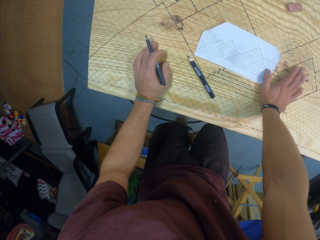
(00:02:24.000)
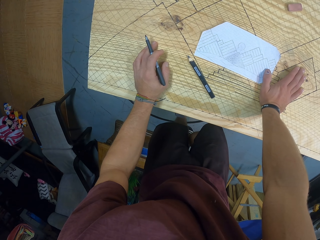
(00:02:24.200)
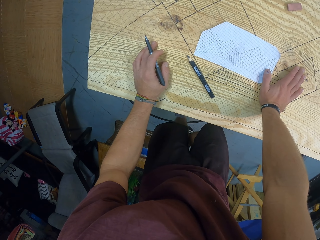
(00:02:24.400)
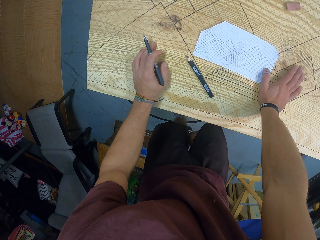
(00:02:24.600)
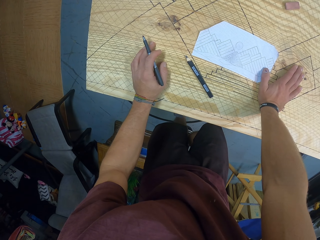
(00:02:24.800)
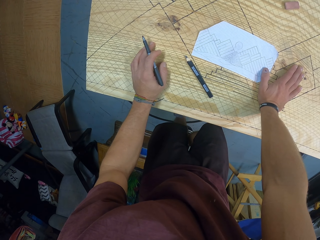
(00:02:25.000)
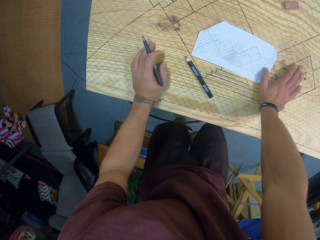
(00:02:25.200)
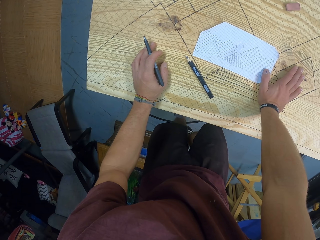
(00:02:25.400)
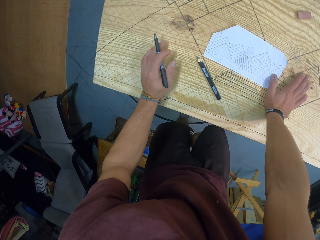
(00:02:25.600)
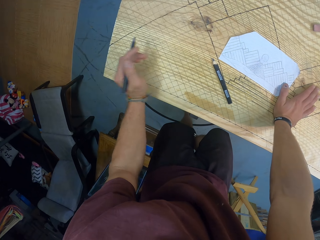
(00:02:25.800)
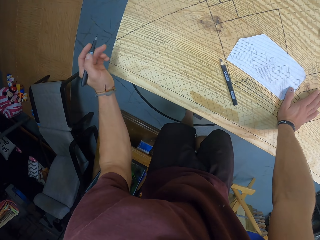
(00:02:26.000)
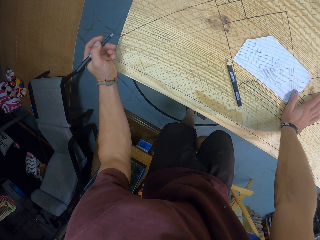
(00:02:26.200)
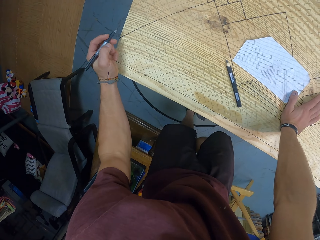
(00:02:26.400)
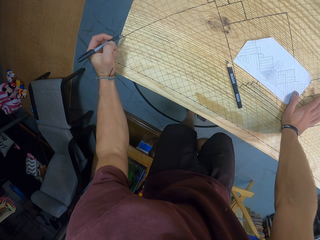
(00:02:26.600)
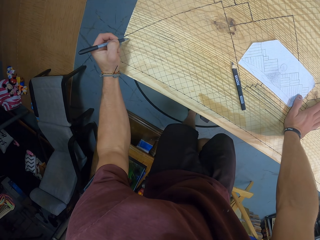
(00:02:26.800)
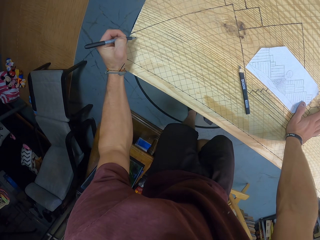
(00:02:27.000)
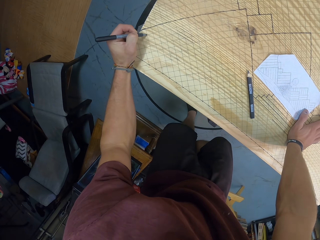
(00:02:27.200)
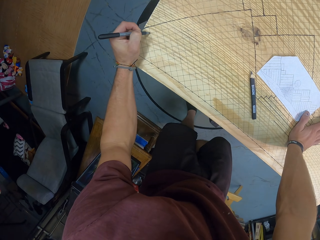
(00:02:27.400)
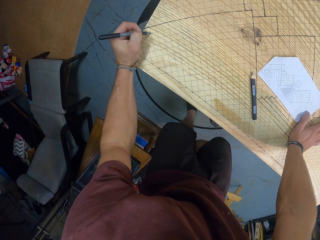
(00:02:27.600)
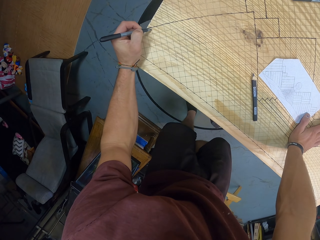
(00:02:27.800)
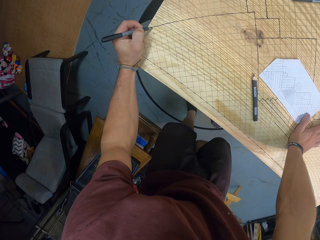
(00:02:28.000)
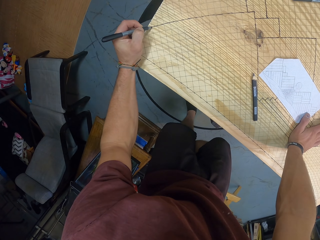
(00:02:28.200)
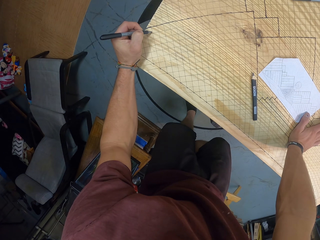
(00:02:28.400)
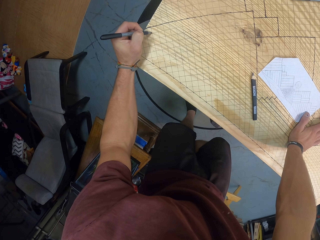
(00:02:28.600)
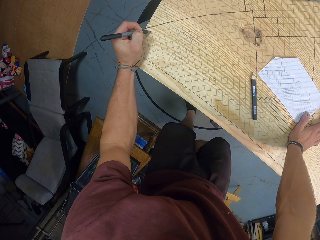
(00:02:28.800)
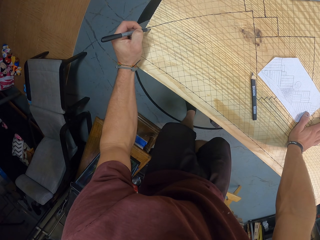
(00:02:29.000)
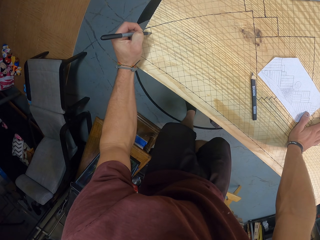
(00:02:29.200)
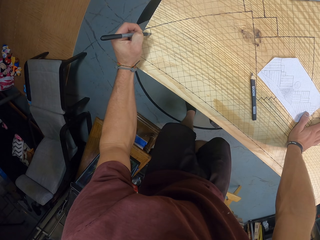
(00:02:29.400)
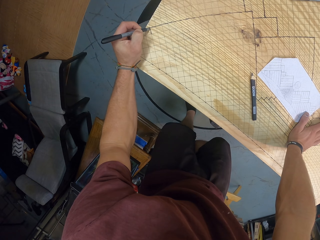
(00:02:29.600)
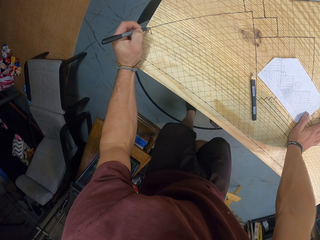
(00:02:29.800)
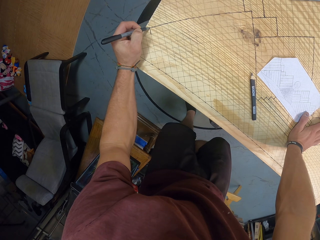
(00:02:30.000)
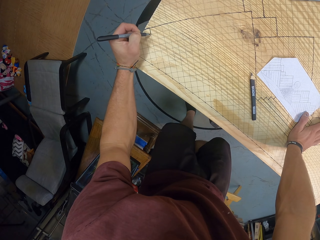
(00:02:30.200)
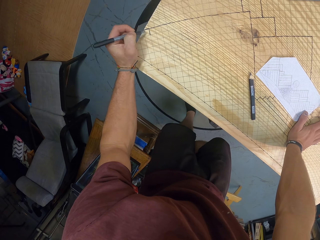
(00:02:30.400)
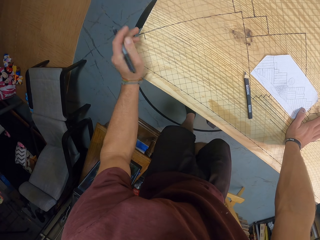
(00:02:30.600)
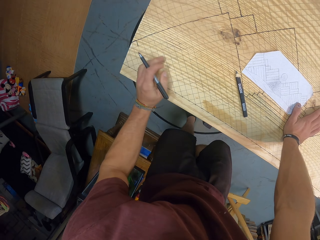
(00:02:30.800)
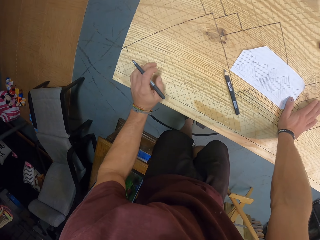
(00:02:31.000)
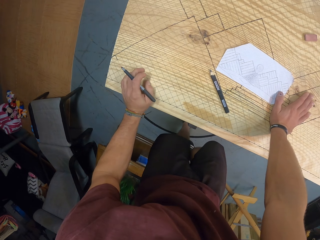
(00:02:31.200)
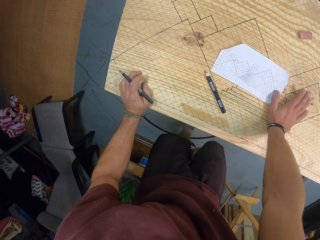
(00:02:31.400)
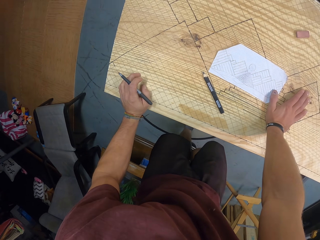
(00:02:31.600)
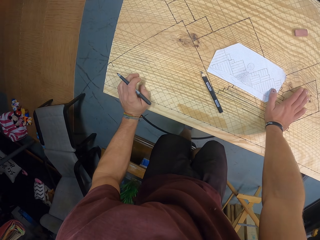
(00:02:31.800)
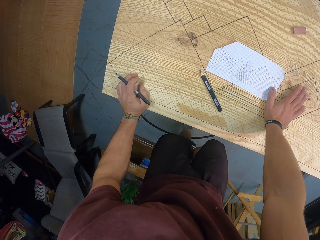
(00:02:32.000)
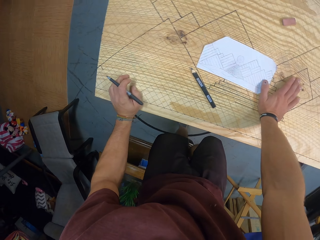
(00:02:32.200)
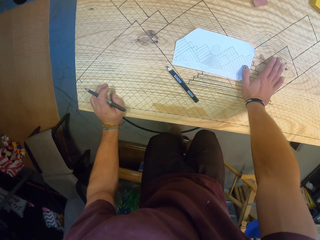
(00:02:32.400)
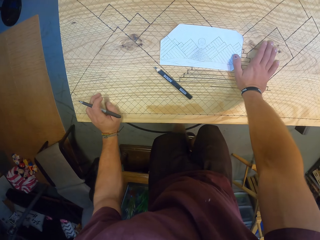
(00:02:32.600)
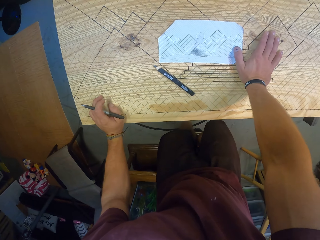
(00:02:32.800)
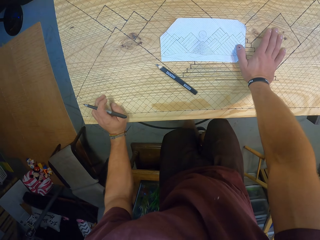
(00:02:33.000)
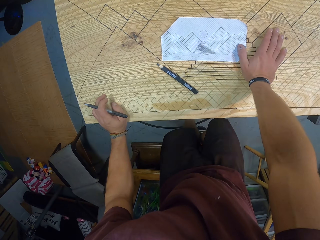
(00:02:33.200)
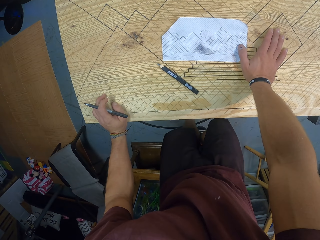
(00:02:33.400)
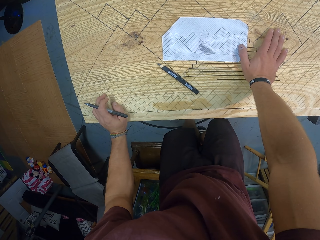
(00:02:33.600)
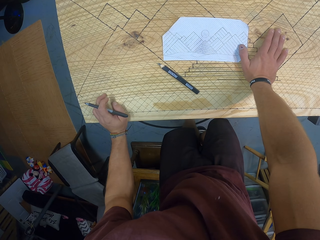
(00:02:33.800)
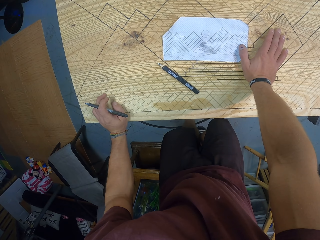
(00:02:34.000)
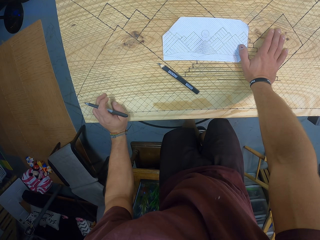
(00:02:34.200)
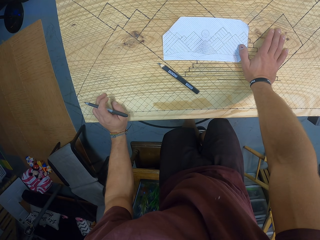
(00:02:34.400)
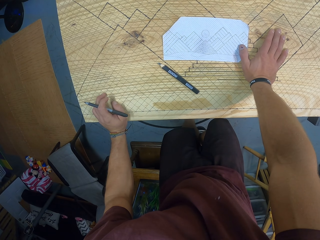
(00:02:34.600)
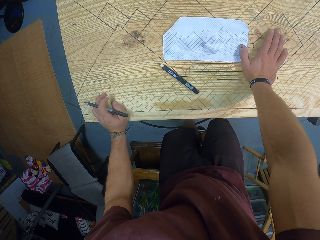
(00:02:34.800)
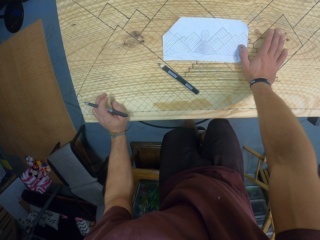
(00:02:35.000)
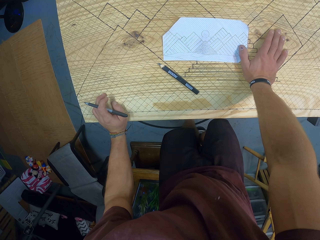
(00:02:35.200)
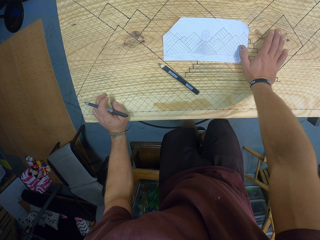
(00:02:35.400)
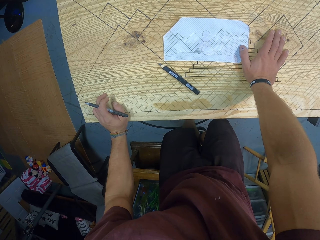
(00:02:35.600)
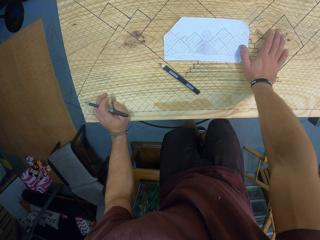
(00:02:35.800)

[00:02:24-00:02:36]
The camera wearer draws on the gridded board with the pen in his left hand. He looks at the paper.

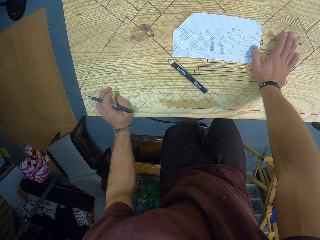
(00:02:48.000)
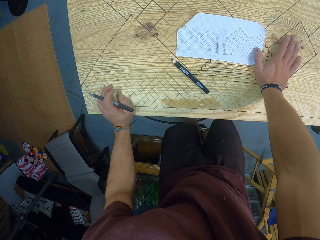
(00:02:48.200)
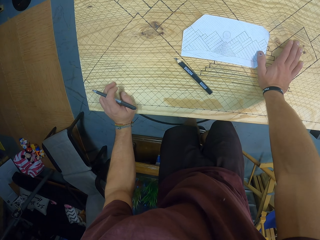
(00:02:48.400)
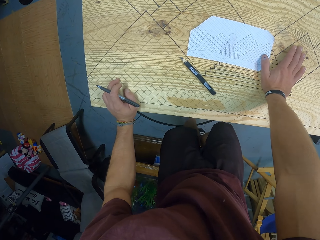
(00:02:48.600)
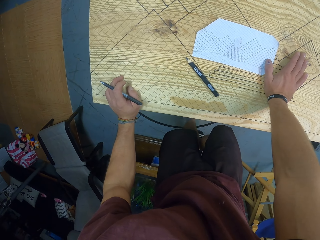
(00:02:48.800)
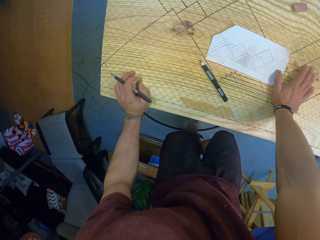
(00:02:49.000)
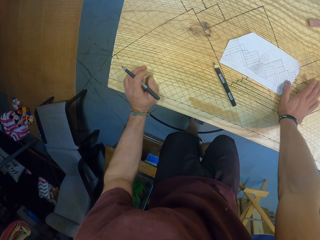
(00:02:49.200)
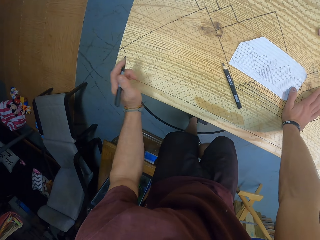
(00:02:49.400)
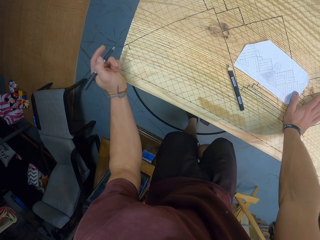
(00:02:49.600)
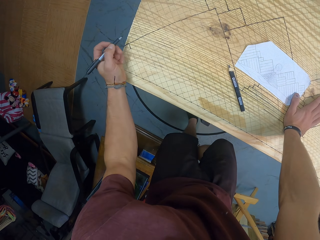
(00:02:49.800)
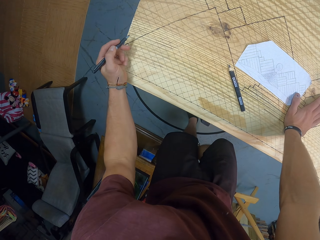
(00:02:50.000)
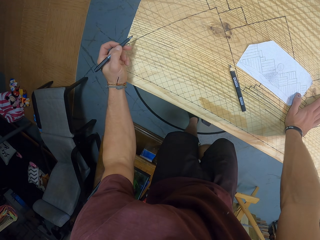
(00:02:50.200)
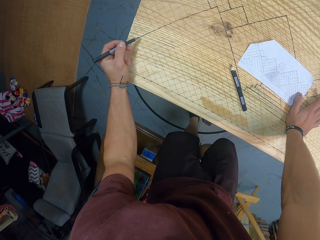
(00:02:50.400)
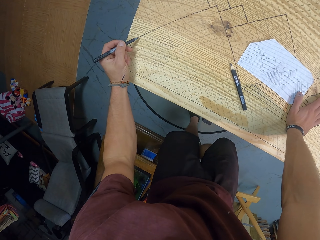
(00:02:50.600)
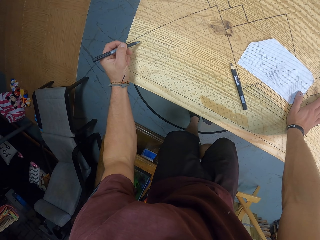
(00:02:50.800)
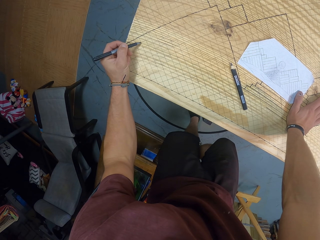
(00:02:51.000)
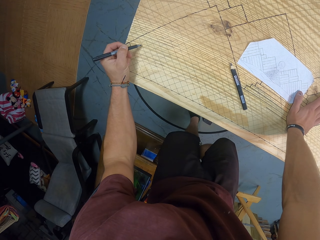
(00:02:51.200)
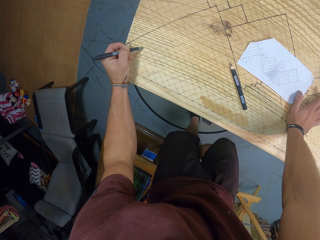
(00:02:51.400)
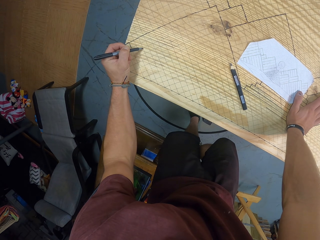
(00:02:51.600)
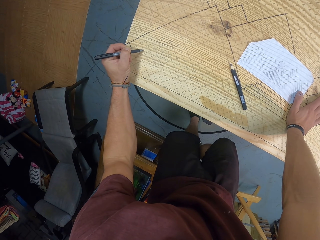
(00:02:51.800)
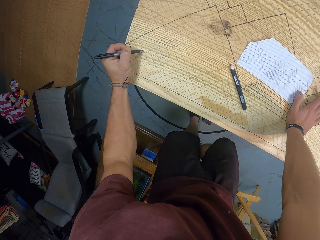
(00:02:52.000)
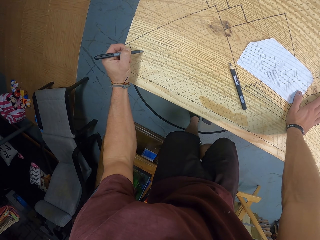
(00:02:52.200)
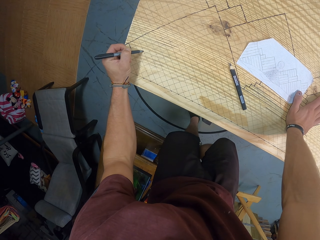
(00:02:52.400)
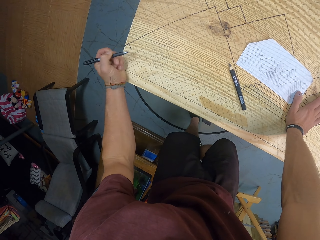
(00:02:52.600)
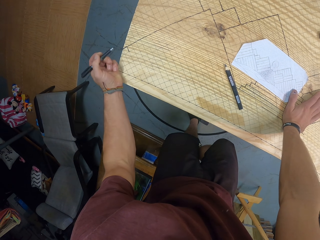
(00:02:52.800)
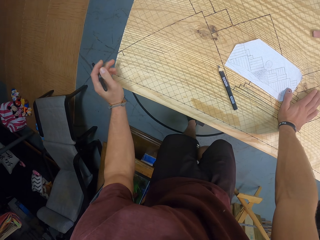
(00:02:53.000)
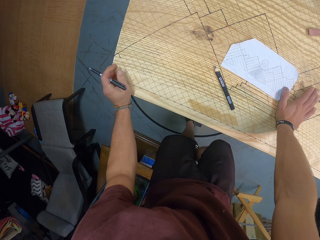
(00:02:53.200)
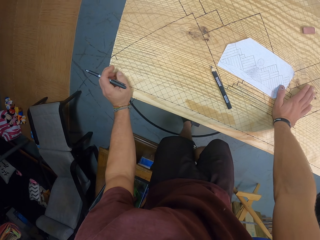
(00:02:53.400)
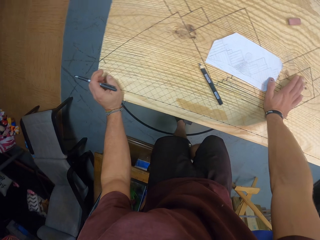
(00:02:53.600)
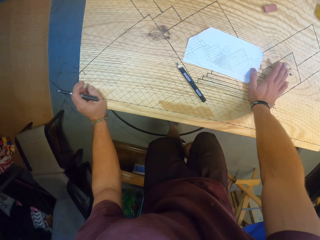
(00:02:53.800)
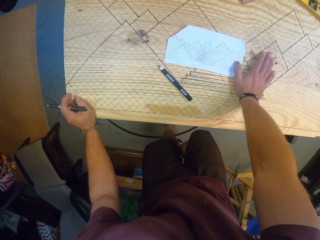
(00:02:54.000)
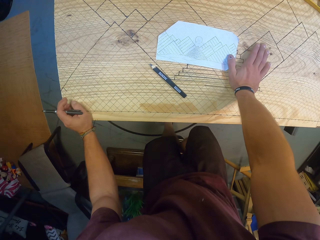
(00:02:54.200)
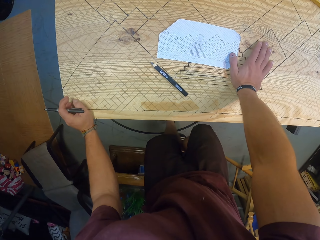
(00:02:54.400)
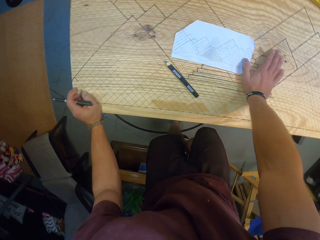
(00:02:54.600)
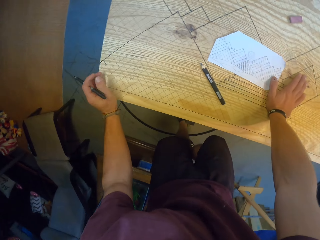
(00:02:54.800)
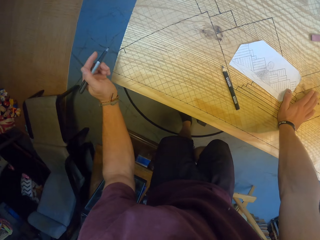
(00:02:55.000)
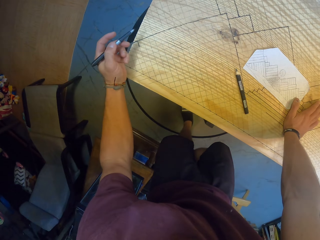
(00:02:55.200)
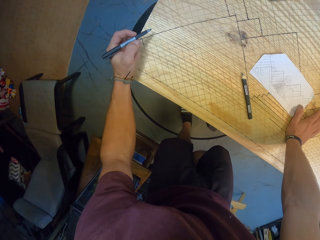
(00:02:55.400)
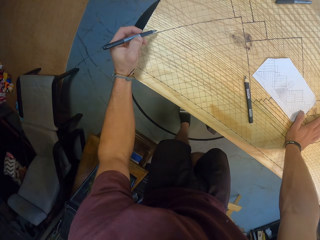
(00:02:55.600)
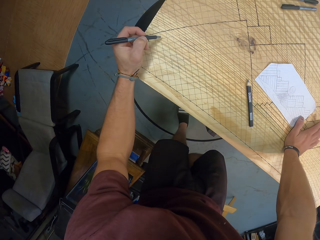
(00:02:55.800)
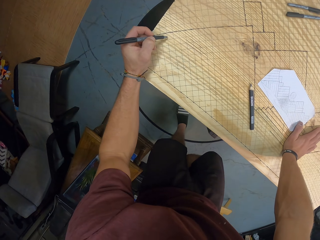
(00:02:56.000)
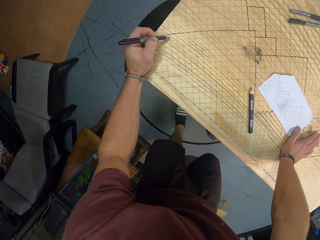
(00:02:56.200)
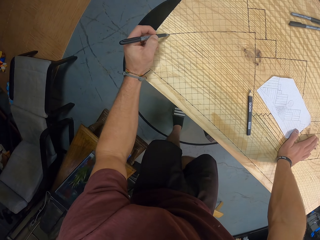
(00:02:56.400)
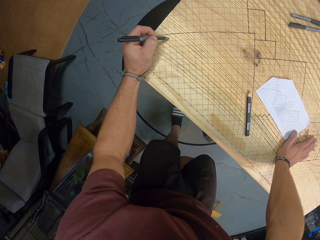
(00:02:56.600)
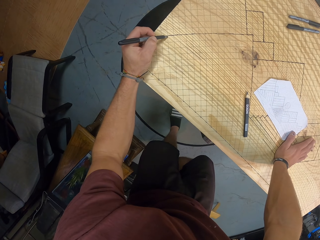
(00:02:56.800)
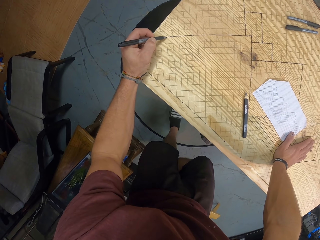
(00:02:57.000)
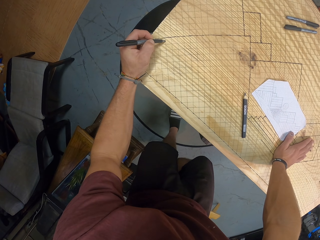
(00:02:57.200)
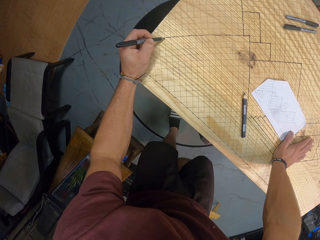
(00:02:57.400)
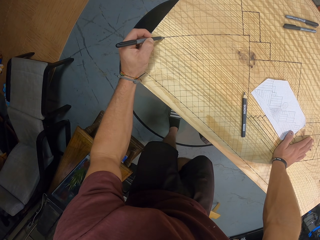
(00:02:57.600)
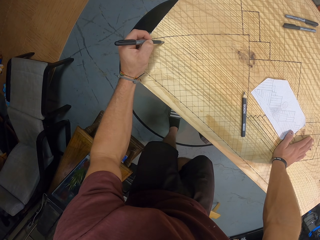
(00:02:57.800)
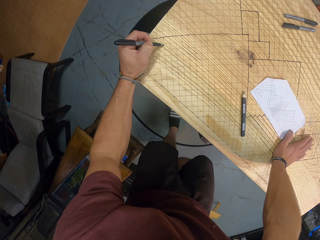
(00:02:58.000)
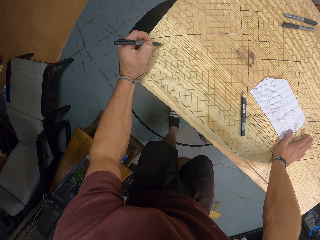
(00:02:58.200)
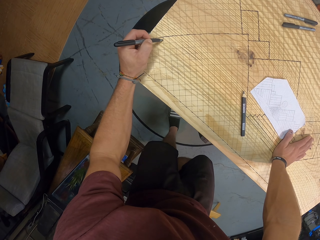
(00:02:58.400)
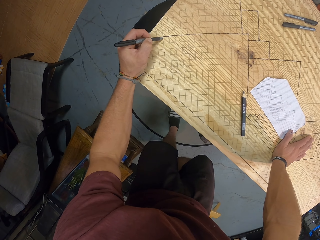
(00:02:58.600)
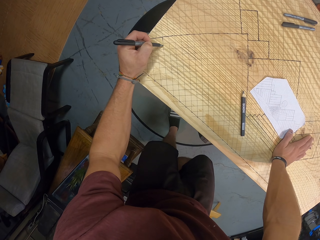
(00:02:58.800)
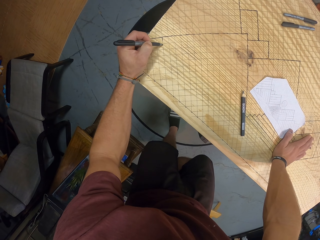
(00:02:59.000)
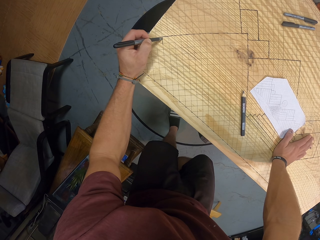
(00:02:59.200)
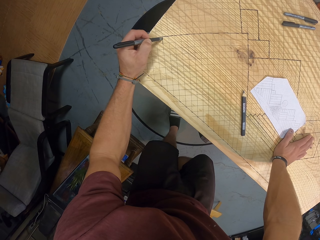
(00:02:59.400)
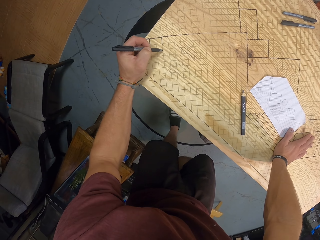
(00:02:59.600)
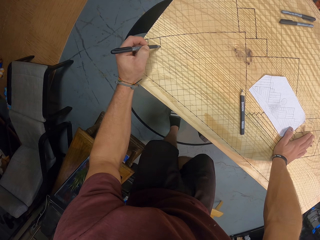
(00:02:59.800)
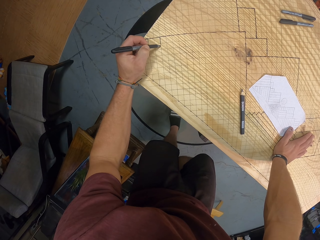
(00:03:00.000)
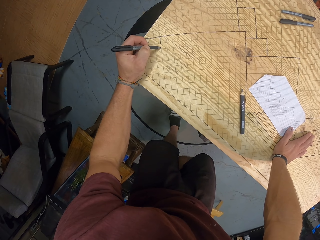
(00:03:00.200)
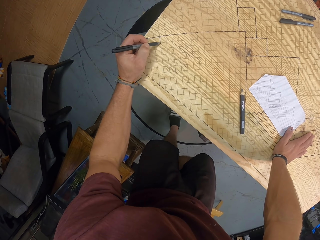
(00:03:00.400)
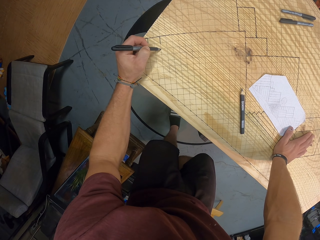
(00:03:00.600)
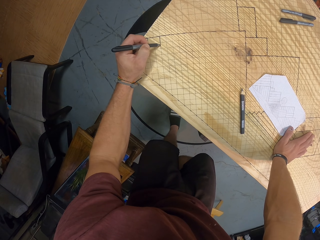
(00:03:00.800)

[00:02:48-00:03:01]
The camera wearer moves the pen on the board. They look at the paper. They draw on the board.
